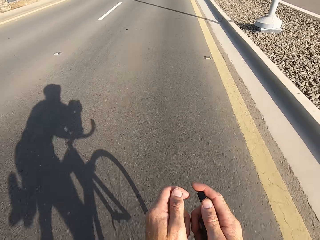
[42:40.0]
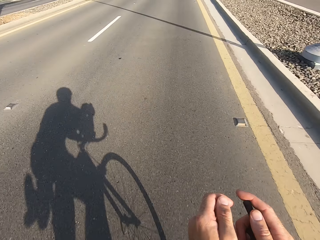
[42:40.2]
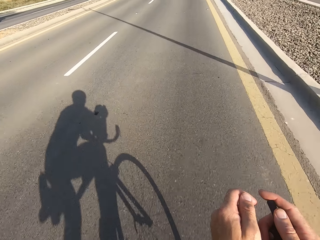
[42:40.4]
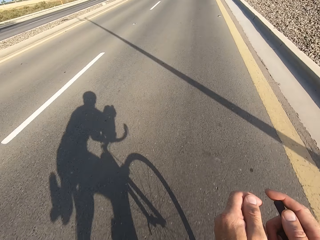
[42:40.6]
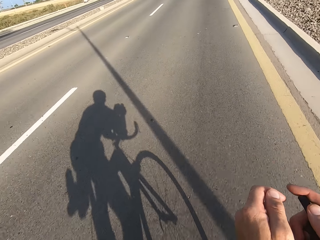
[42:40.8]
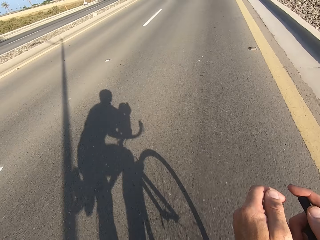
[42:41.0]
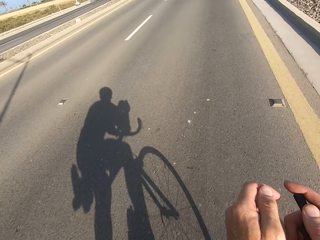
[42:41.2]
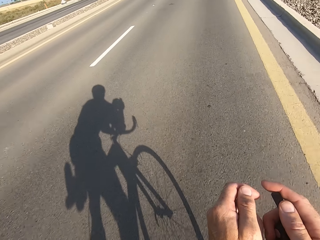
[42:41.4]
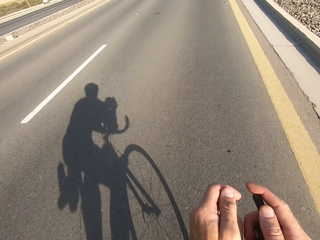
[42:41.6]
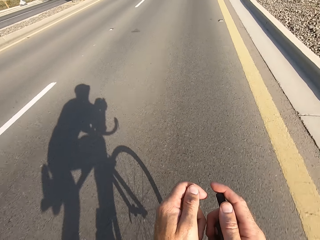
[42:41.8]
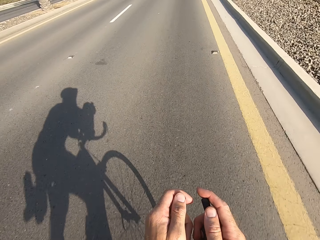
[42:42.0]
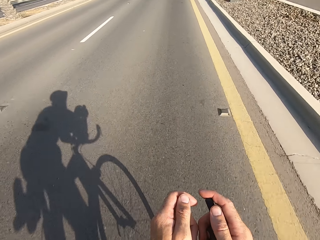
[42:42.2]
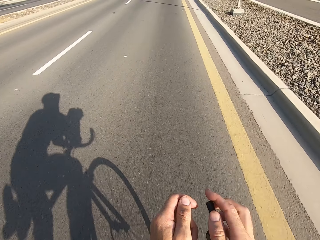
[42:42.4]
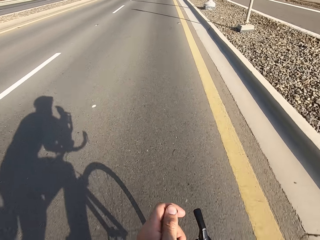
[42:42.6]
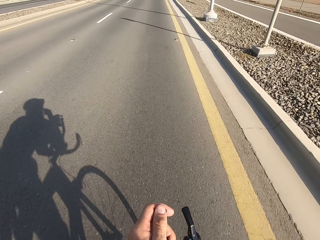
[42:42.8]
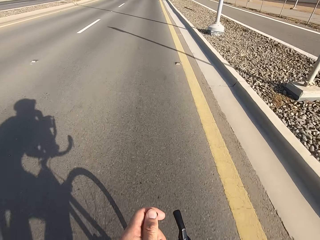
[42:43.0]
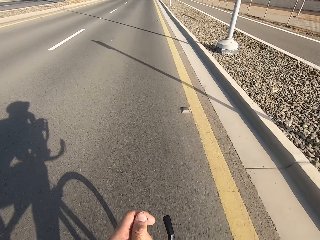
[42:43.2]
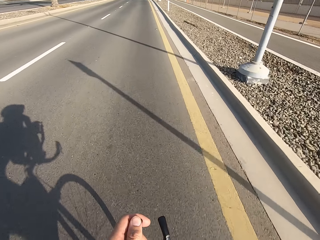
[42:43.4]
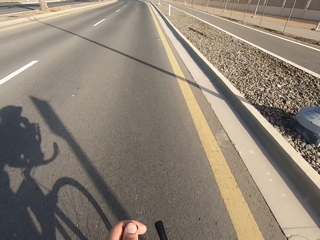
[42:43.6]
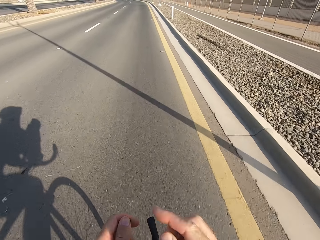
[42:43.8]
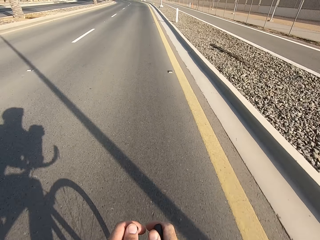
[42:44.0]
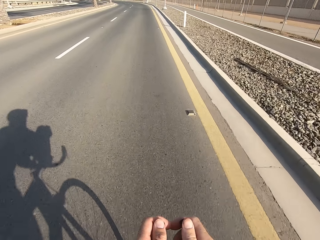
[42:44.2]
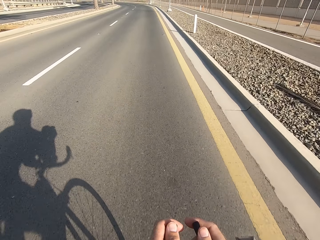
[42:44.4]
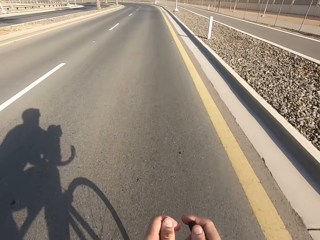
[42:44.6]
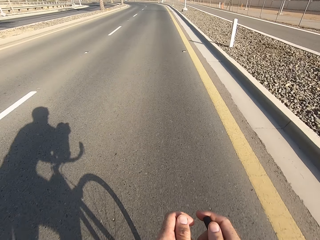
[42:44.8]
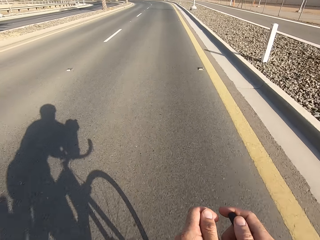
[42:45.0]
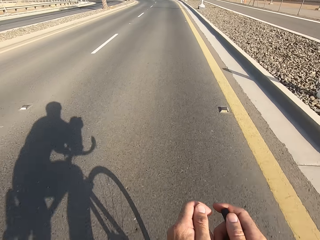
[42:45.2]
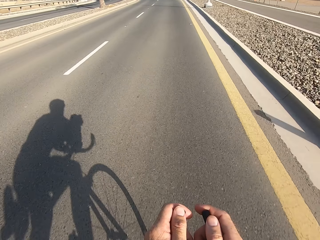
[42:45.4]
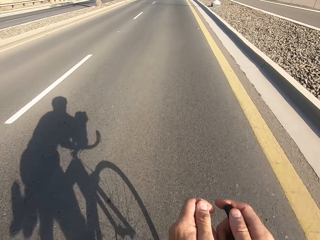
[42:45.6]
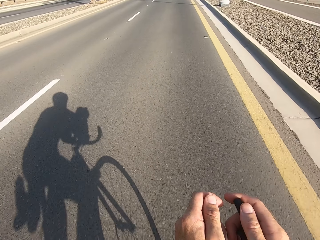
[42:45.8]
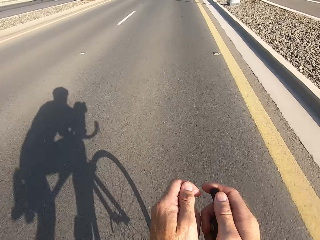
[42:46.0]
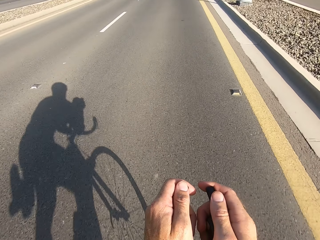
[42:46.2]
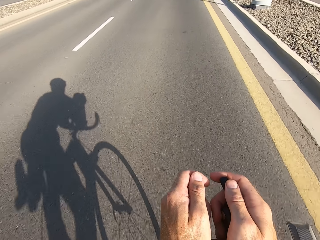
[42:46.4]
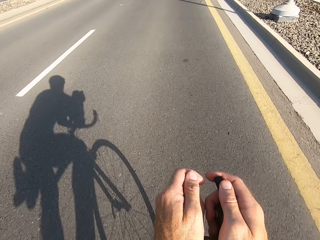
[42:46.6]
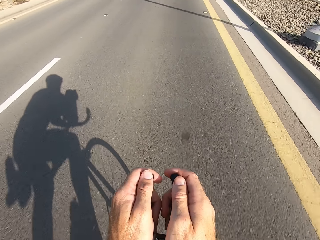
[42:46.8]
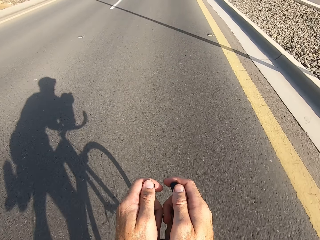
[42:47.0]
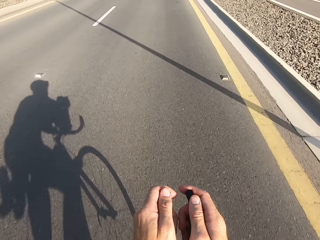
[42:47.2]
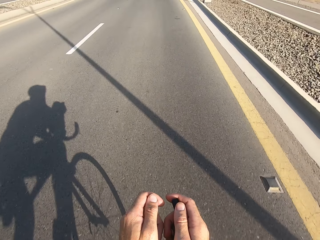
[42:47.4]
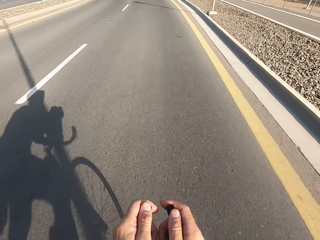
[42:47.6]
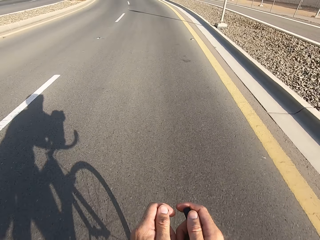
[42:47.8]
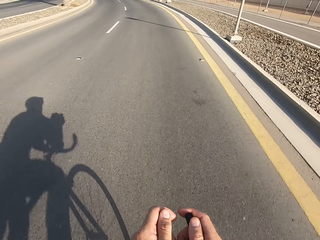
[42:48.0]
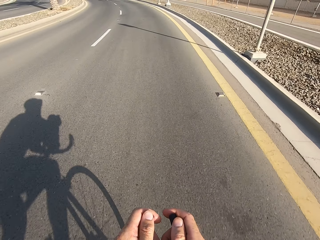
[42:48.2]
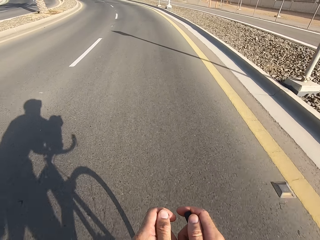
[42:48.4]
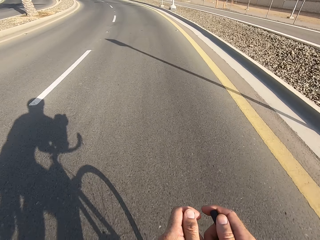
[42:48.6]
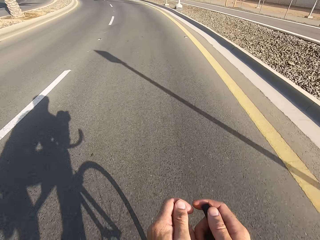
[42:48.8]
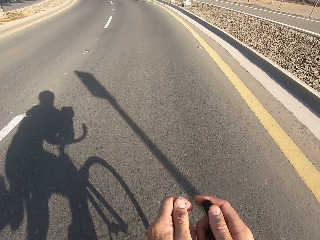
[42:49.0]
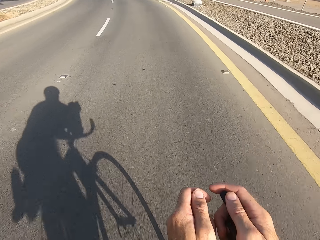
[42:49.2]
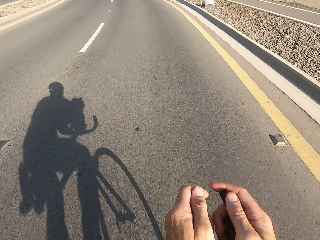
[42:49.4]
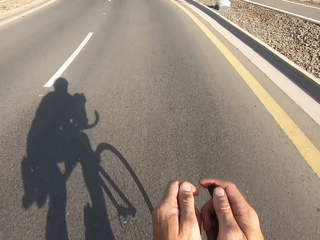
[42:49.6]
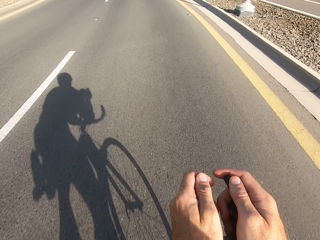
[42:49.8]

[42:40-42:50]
The camera wearer swings the right hand. They touch something. They swing the right hand. They hold the bike rest handlebar. They cycle on the road.

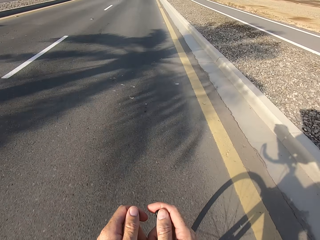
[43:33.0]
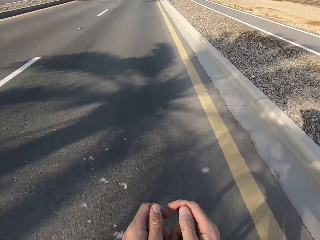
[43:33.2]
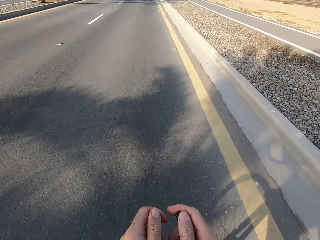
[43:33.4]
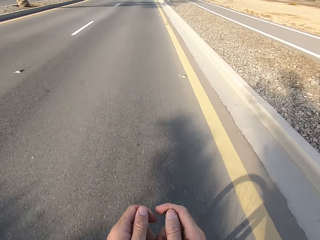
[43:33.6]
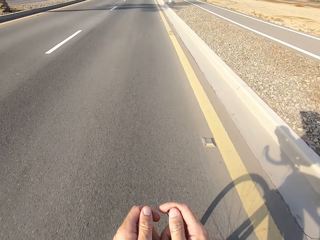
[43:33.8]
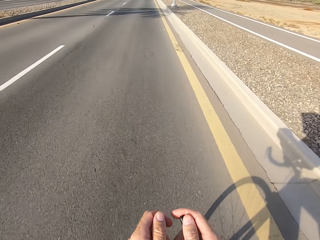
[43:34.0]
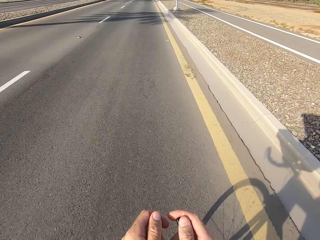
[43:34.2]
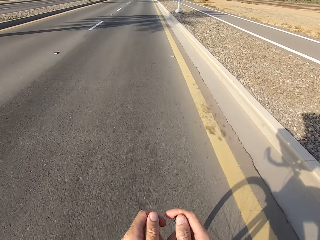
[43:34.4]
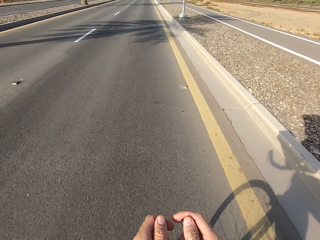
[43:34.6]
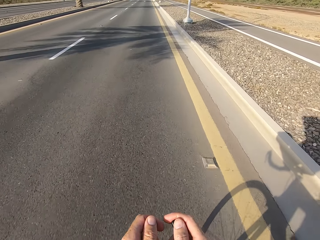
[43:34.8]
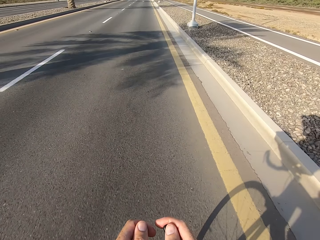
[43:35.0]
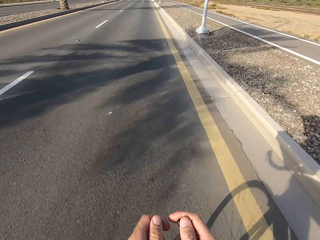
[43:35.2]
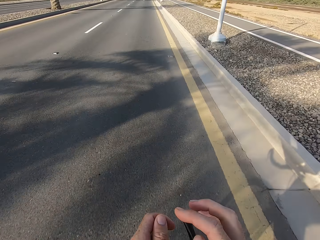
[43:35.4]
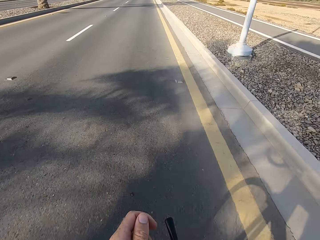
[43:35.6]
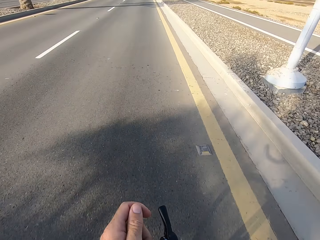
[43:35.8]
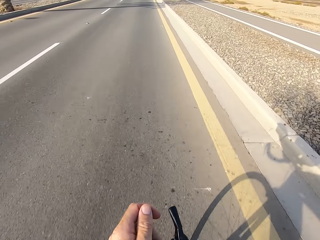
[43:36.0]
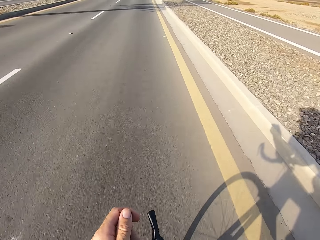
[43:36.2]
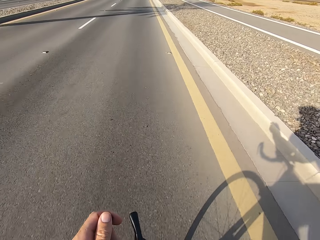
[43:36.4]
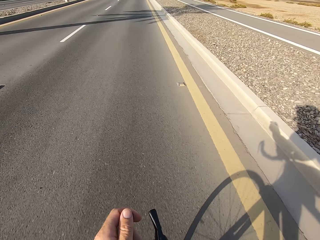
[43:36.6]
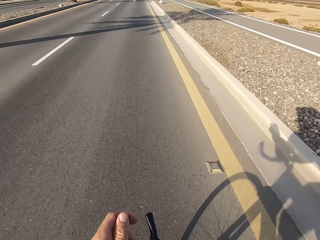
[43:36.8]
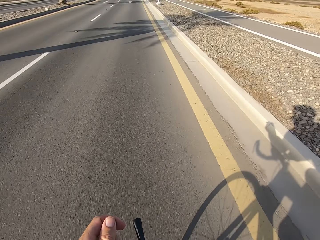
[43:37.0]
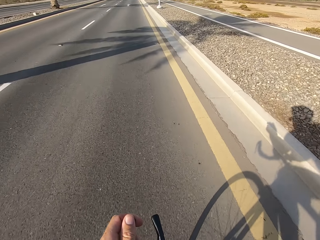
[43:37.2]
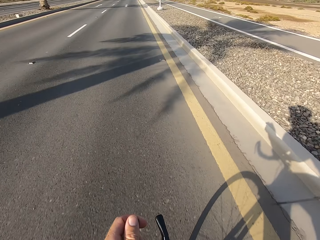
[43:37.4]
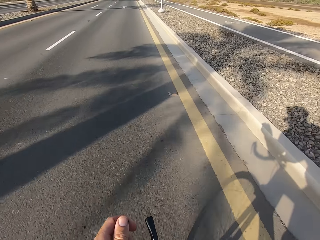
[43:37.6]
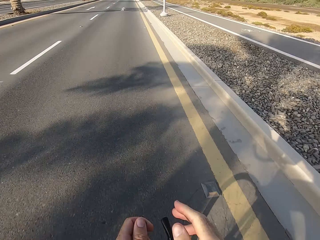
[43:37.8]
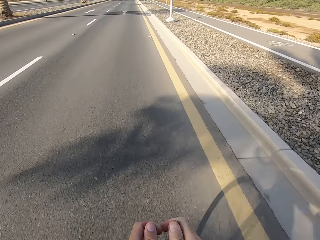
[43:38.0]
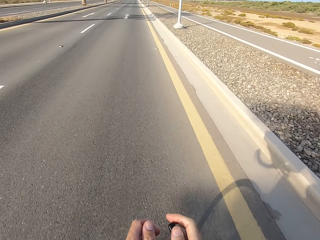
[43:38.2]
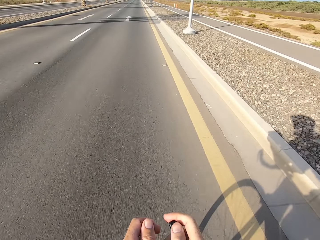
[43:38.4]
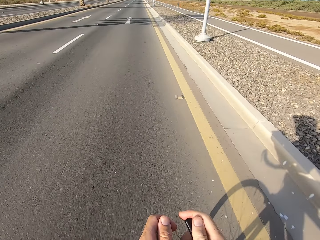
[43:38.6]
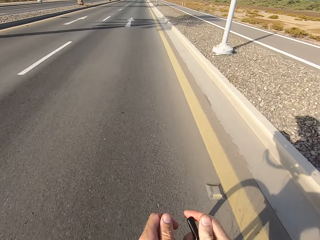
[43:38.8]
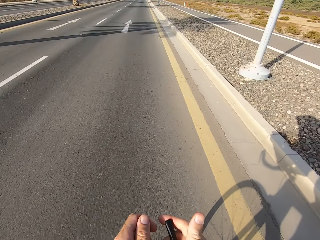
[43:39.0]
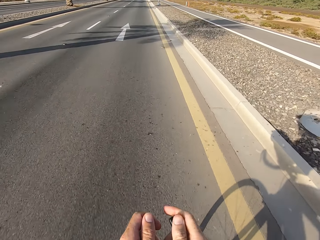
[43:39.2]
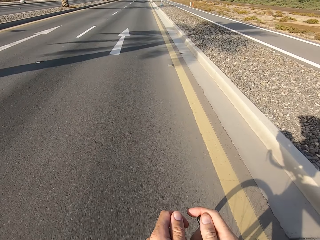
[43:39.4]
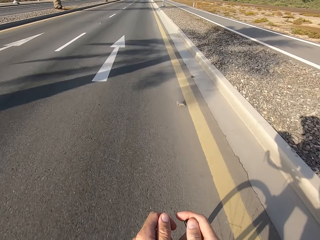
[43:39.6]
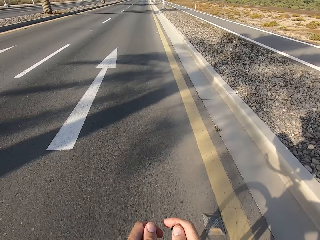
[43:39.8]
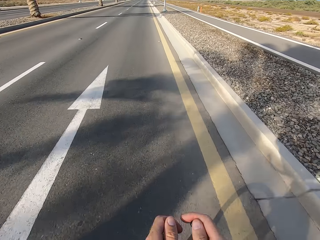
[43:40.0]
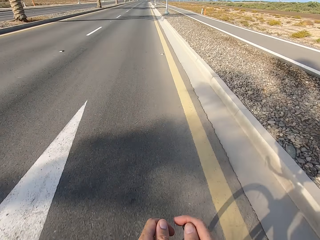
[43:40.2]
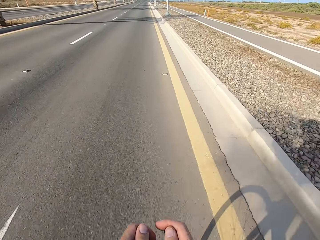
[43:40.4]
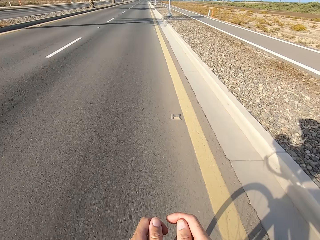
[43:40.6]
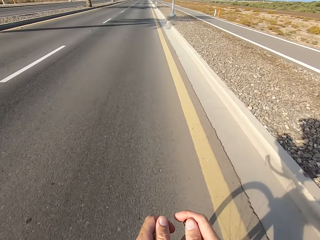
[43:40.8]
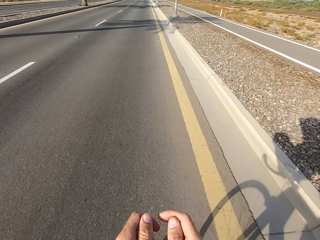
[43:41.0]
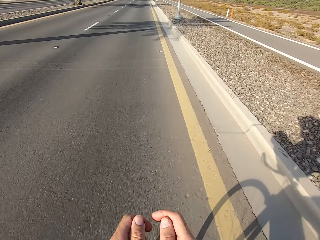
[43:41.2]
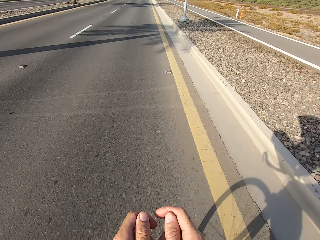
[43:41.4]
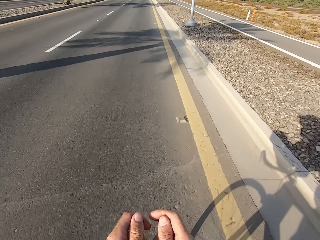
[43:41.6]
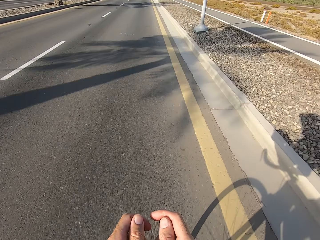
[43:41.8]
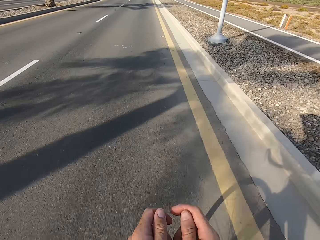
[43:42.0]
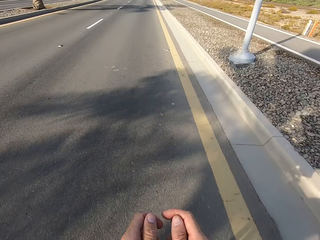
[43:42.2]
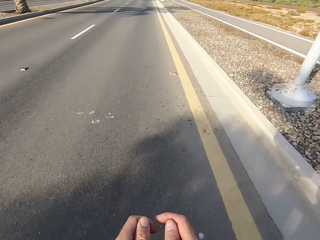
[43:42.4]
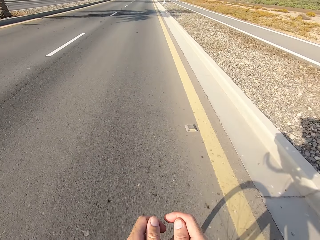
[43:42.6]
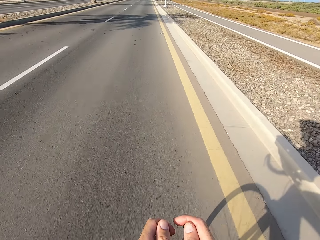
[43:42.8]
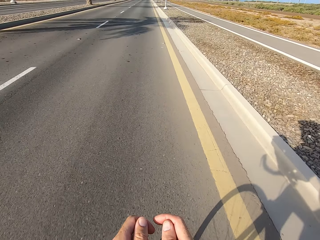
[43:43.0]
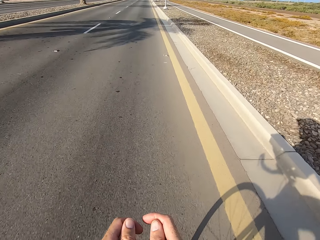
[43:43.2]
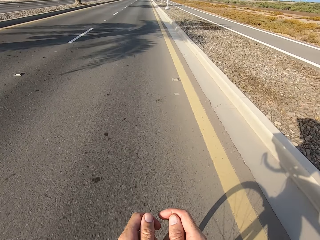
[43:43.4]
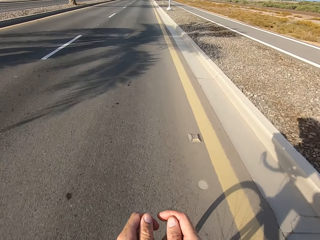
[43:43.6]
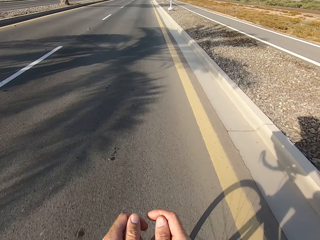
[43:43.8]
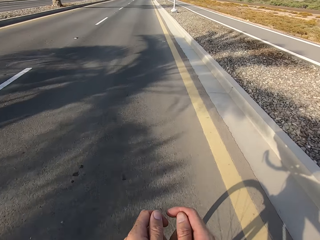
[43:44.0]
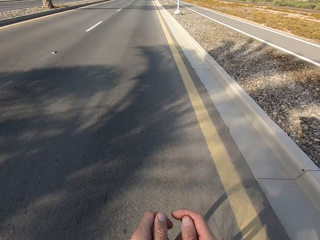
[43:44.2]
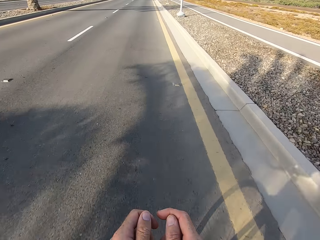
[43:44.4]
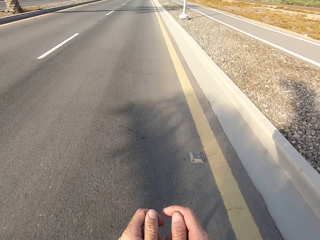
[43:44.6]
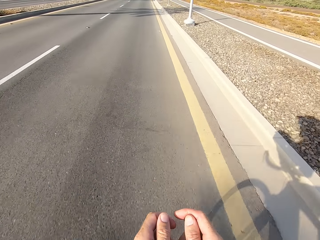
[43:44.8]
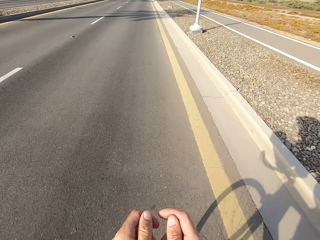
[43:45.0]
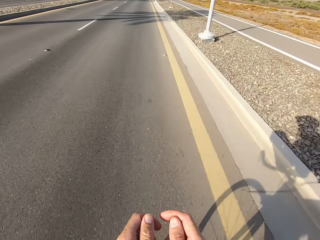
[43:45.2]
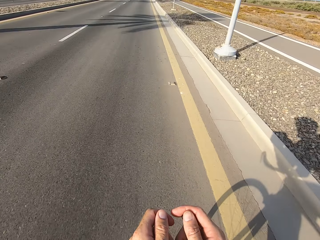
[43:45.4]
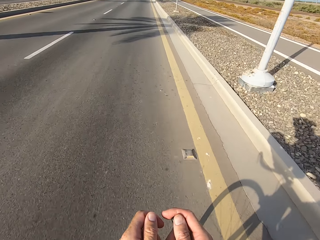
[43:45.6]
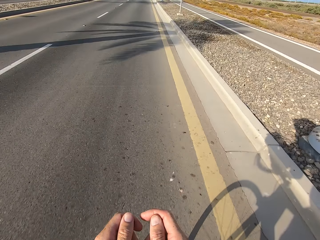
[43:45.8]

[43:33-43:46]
The camera wearer swings the right hand. They touch something. They swing the right hand. They hold the bike rest handlebar. They cycle on the road.
